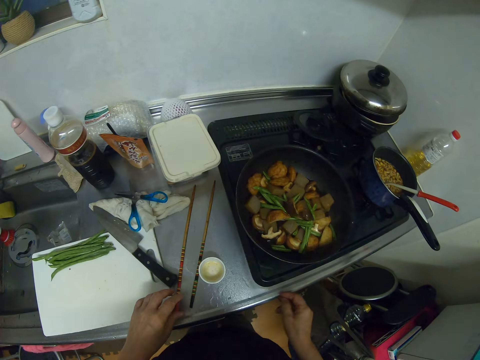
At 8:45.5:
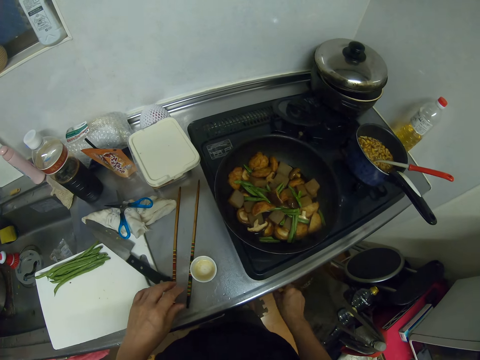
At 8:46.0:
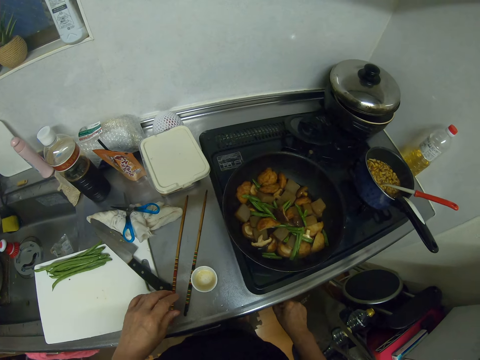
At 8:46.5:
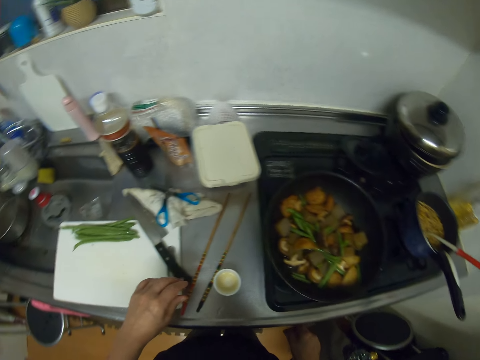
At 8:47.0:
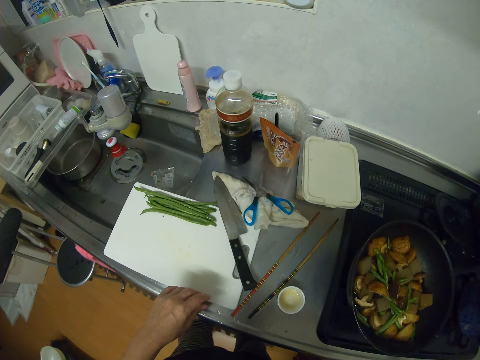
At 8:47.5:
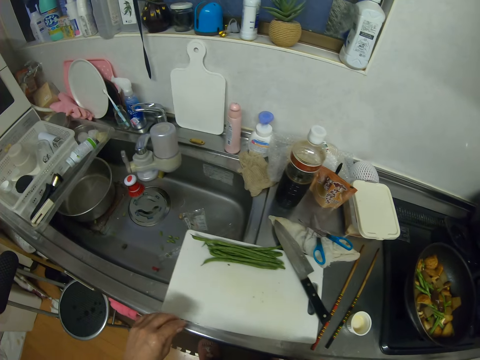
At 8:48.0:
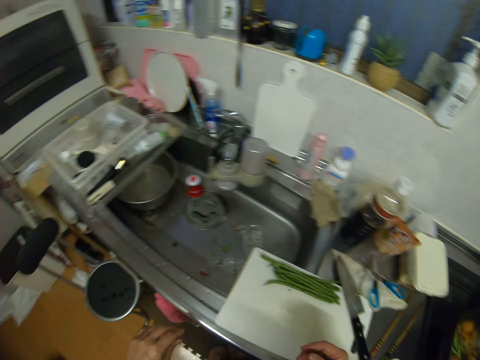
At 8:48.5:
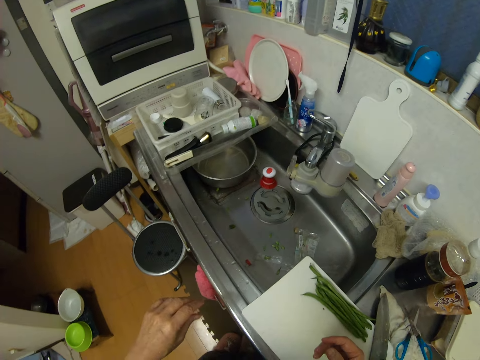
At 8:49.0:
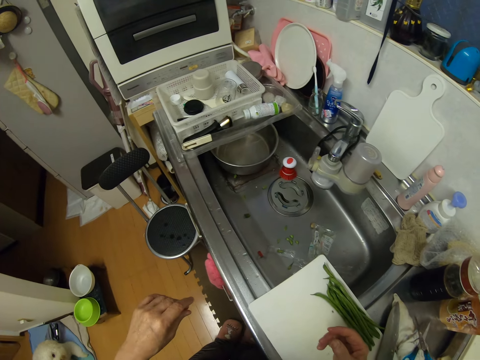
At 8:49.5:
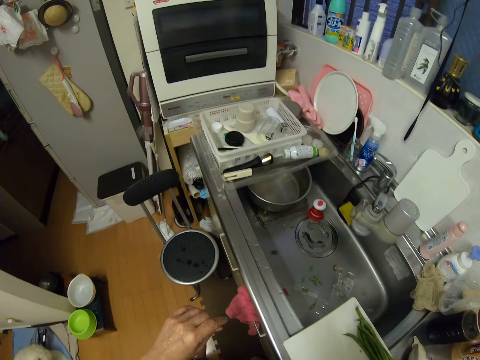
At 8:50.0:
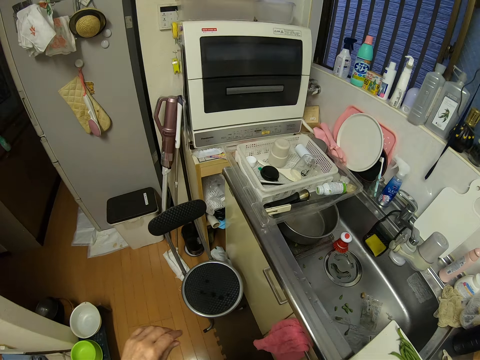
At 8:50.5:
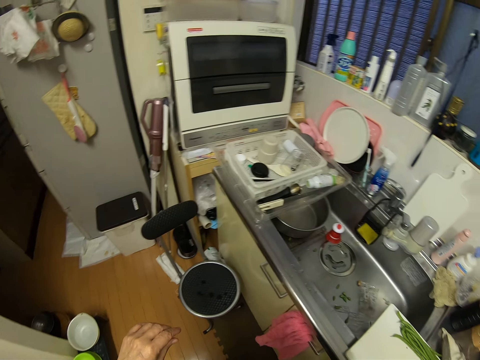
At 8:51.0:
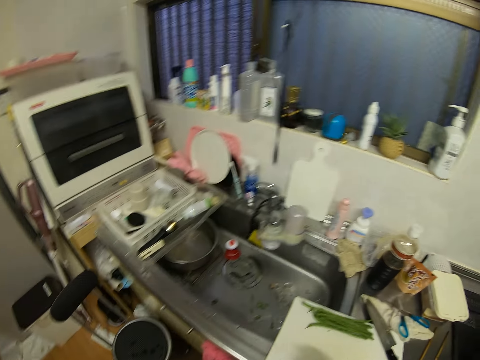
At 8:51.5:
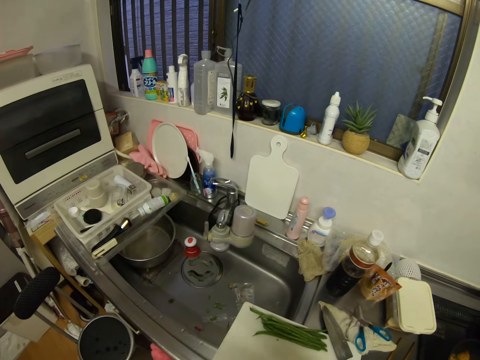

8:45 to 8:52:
The camera wearer drops the chopsticks on the kitchen worktop. They press a button on the cooker. They regulate the gas cooker. They move around the kitchen.
